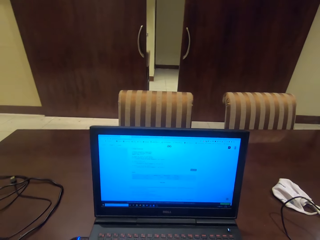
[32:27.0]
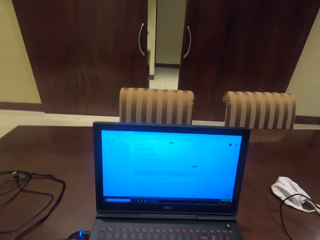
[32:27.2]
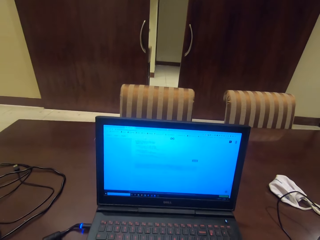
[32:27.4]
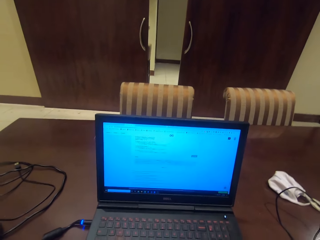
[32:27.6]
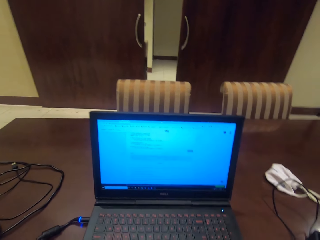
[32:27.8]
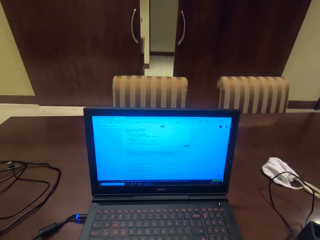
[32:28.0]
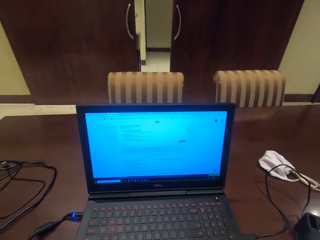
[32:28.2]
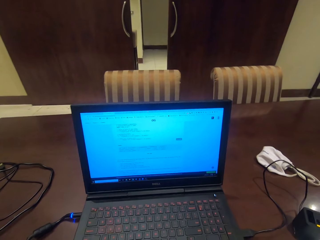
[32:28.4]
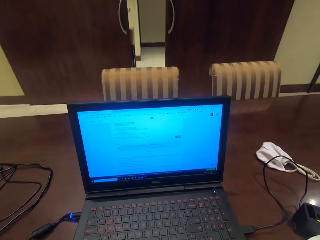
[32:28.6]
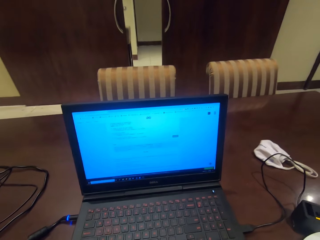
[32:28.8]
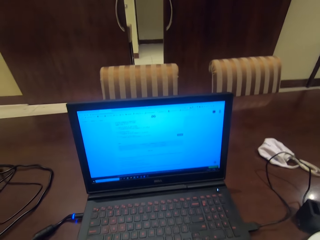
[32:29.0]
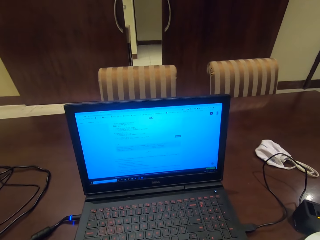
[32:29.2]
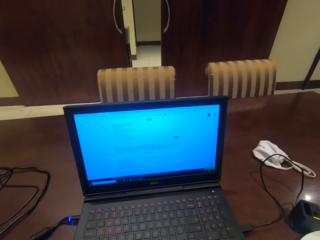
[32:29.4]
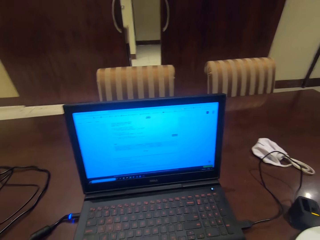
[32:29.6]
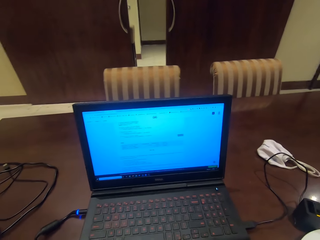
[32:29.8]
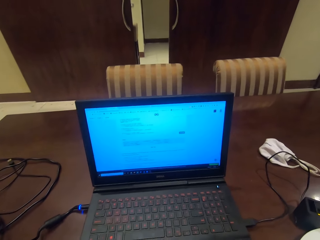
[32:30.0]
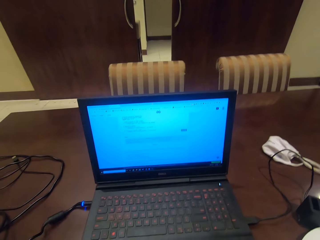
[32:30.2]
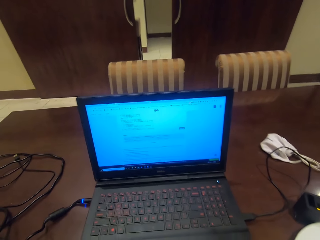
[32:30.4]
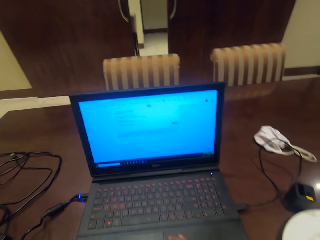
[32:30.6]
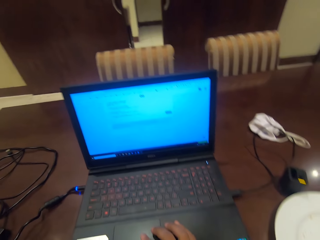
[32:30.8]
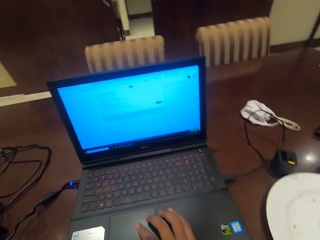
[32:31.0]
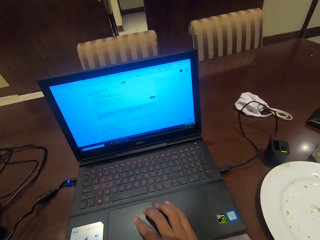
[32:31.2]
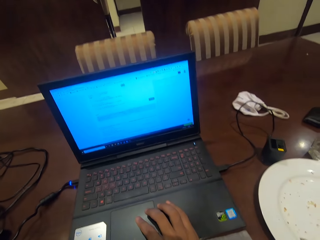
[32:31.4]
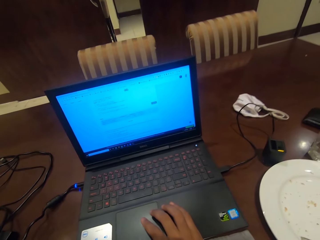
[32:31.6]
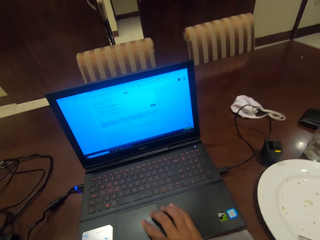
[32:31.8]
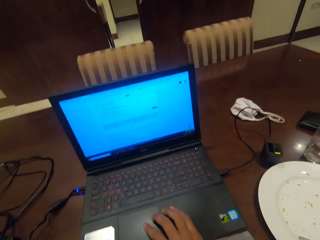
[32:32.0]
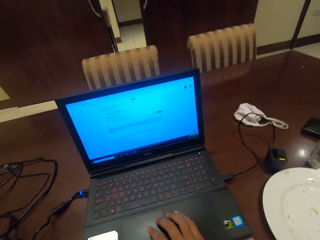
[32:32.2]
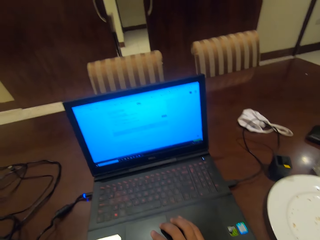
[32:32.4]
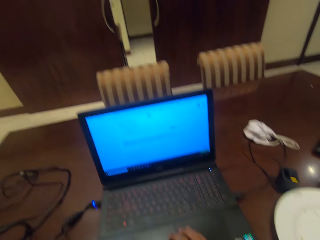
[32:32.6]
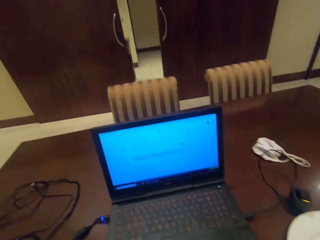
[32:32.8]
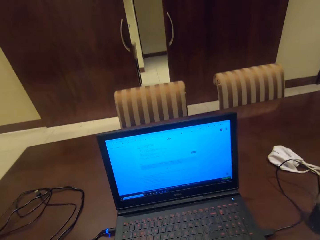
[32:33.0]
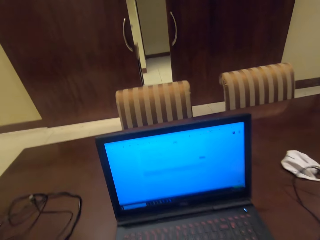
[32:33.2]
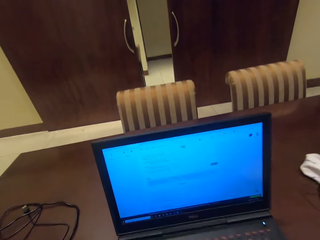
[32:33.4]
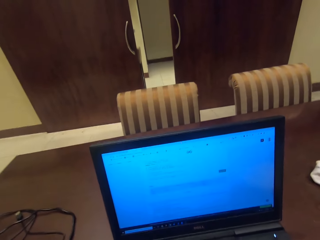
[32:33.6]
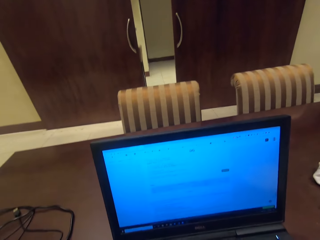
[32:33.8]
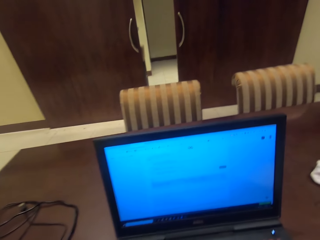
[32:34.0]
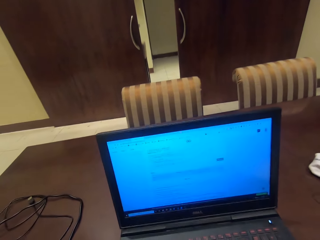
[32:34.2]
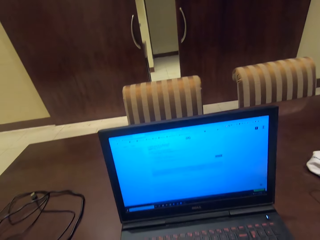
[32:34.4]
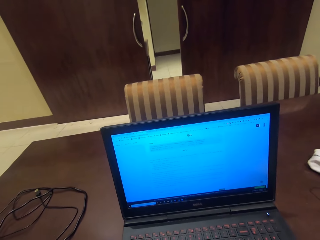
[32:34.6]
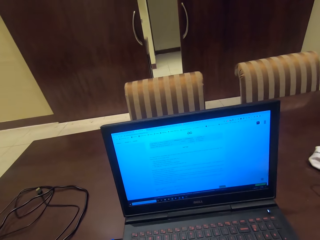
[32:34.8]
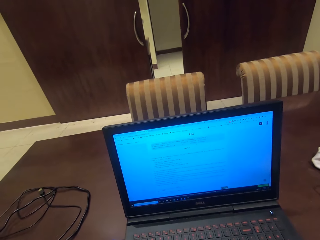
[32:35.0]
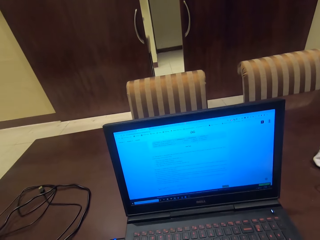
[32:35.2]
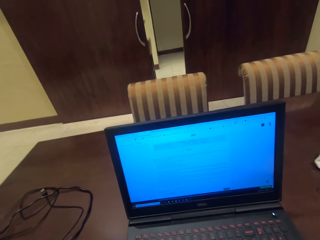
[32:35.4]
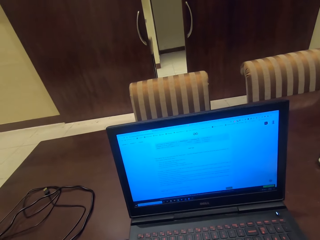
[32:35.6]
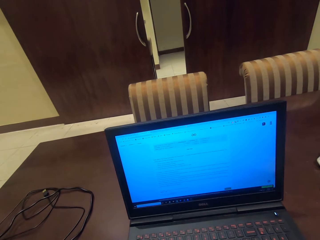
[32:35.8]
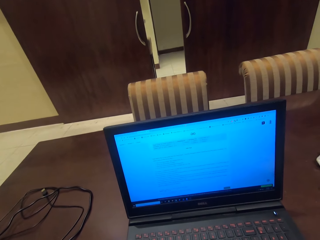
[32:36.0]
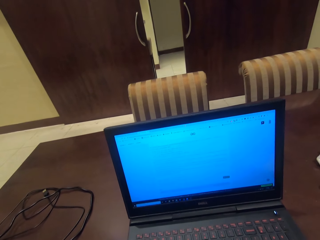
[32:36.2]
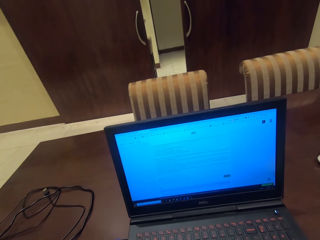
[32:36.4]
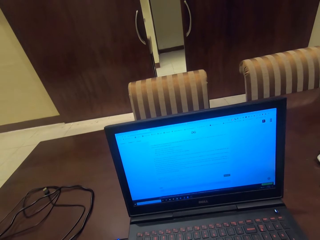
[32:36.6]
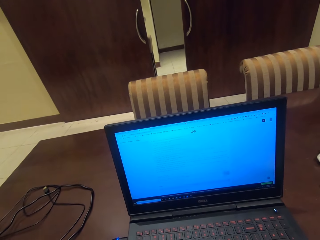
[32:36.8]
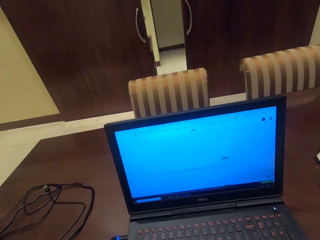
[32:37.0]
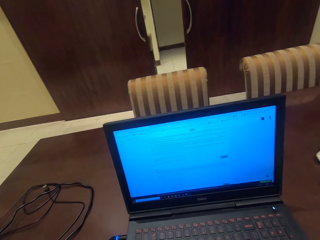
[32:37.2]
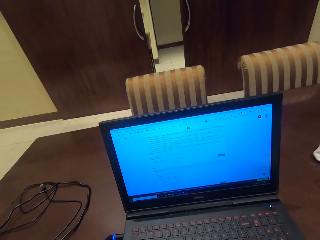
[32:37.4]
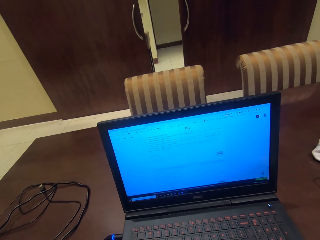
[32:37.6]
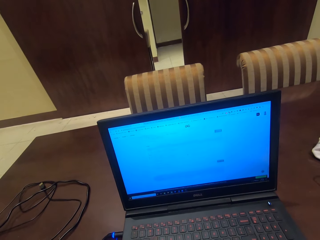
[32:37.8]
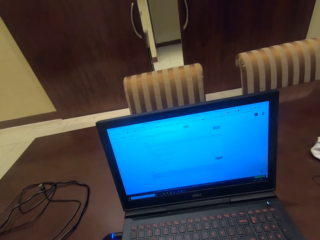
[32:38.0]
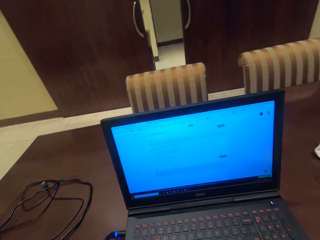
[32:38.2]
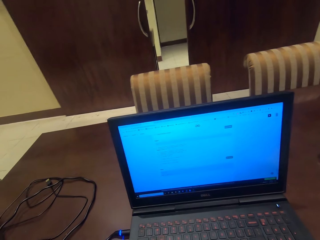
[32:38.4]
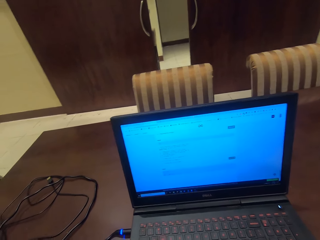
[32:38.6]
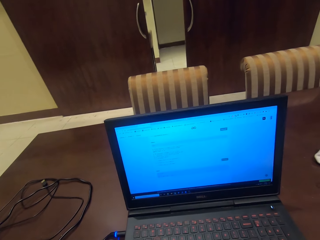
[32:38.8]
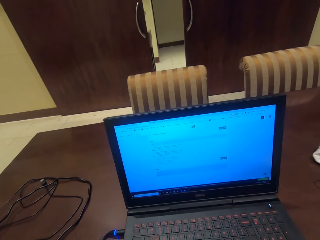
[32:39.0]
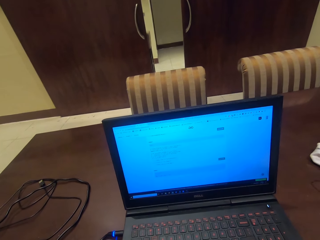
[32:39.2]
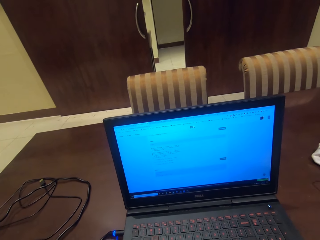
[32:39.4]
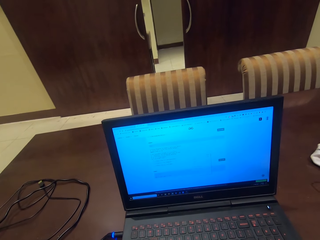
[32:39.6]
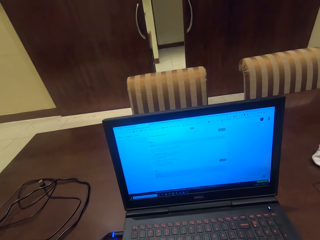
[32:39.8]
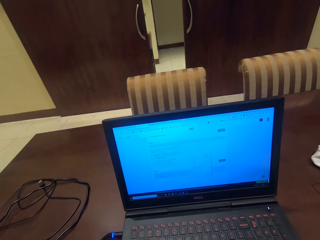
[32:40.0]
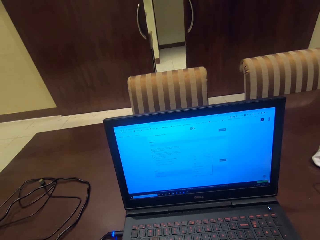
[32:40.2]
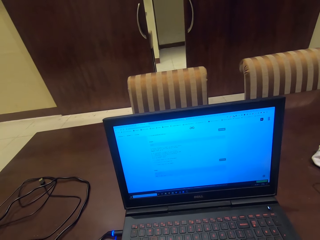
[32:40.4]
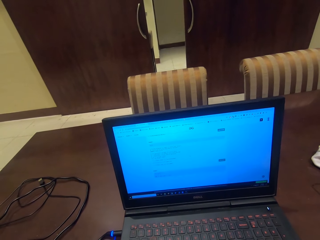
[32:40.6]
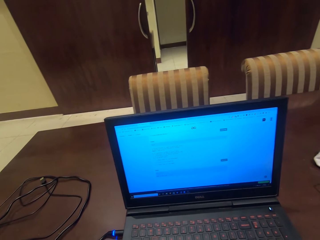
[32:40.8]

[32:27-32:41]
The camera wearer rests a hand on the laptop mouse pad. They scroll the laptop mouse. They look at the laptop screen closer. They scroll the laptop mouse.

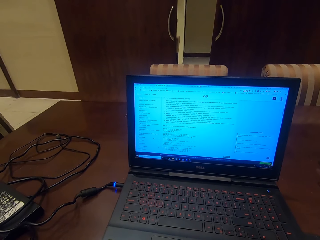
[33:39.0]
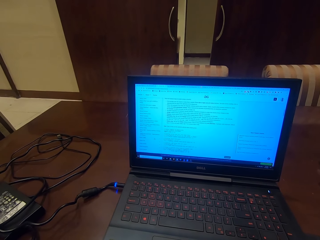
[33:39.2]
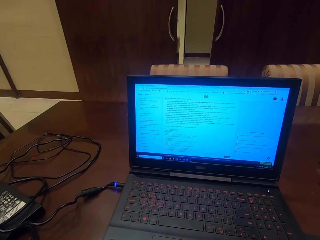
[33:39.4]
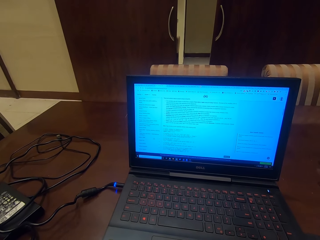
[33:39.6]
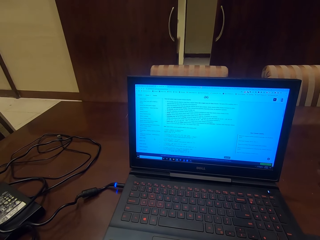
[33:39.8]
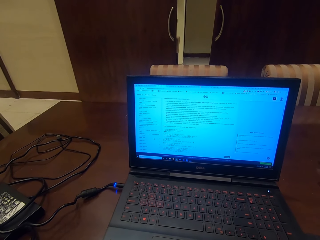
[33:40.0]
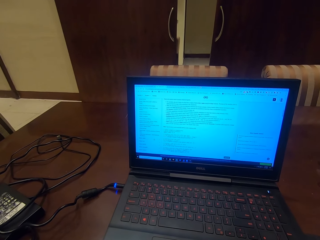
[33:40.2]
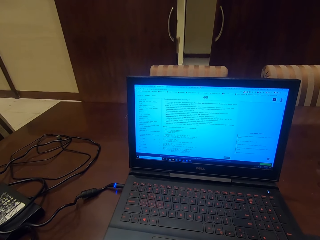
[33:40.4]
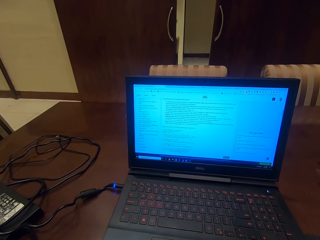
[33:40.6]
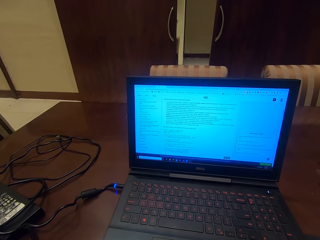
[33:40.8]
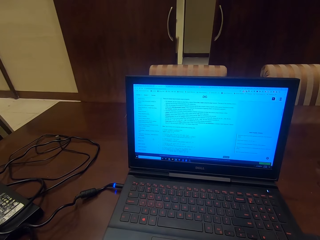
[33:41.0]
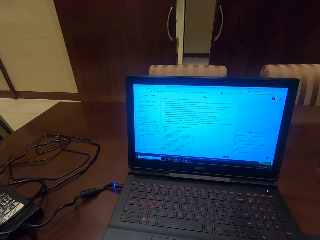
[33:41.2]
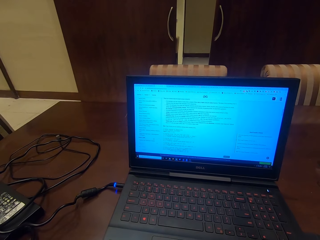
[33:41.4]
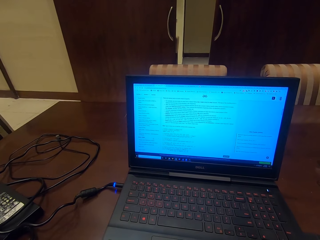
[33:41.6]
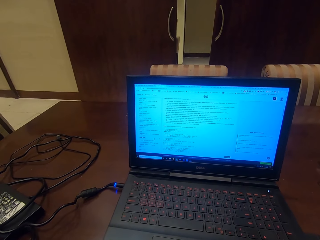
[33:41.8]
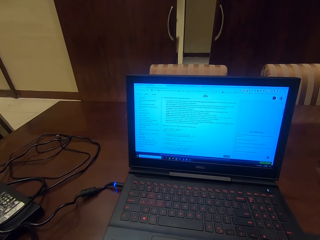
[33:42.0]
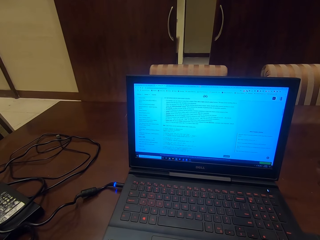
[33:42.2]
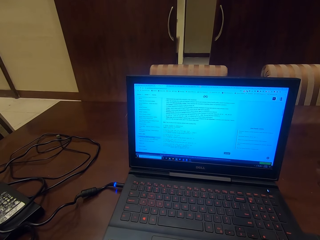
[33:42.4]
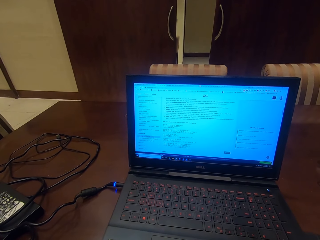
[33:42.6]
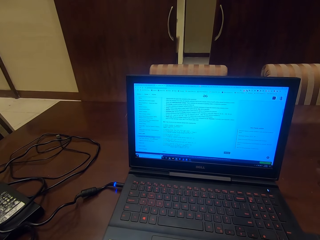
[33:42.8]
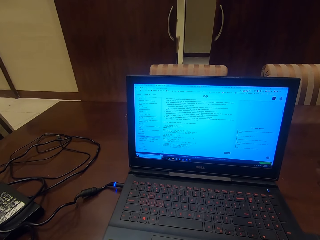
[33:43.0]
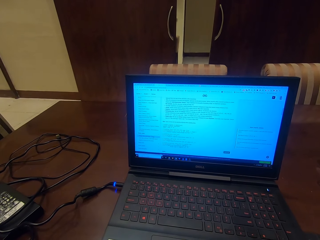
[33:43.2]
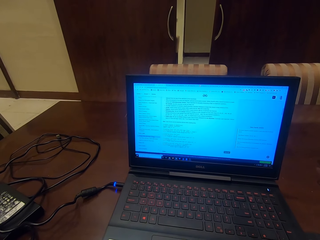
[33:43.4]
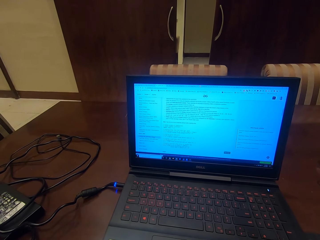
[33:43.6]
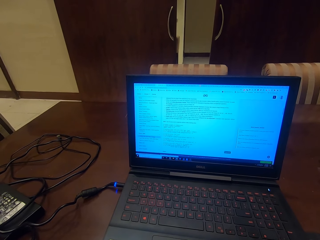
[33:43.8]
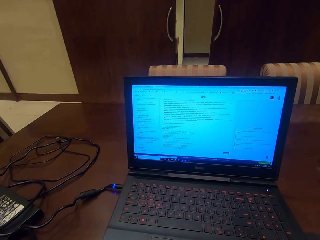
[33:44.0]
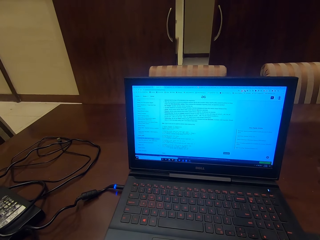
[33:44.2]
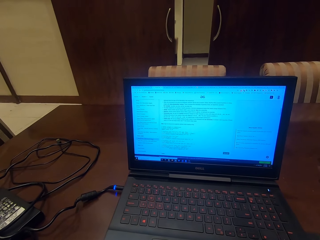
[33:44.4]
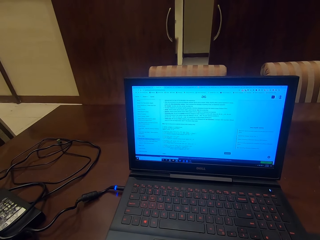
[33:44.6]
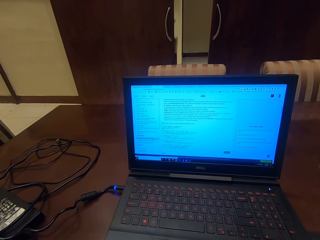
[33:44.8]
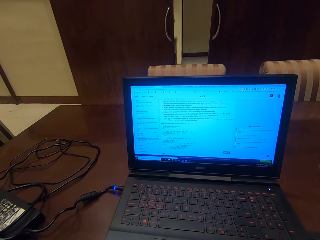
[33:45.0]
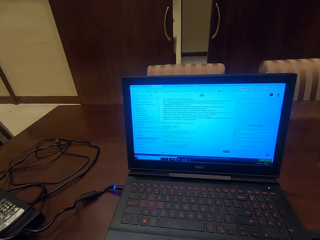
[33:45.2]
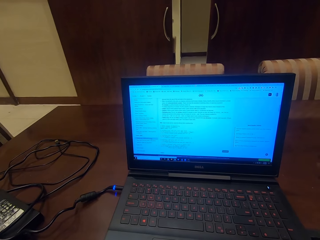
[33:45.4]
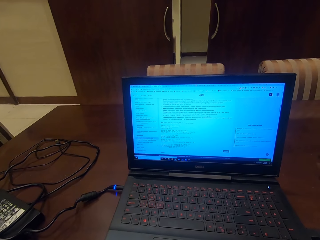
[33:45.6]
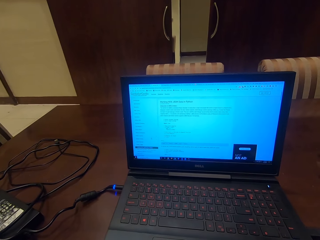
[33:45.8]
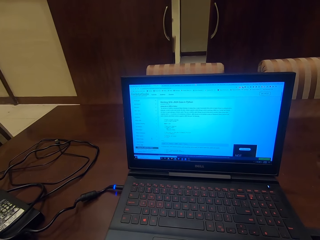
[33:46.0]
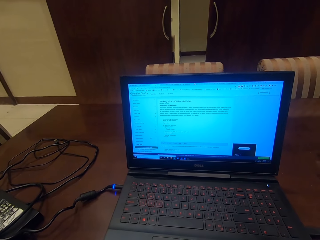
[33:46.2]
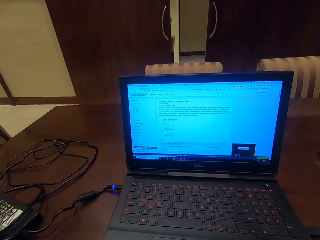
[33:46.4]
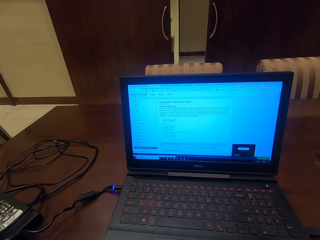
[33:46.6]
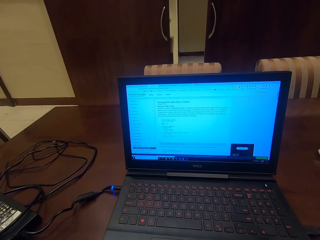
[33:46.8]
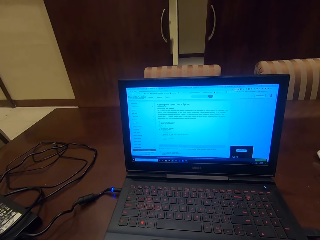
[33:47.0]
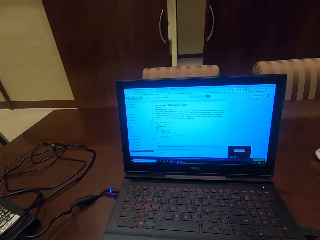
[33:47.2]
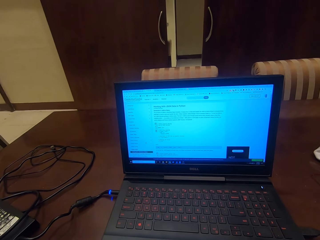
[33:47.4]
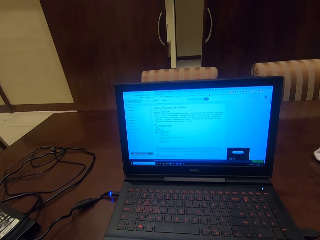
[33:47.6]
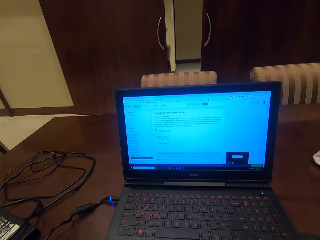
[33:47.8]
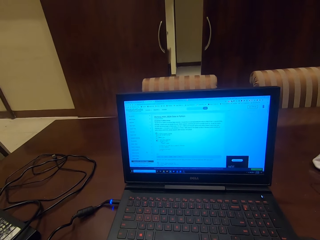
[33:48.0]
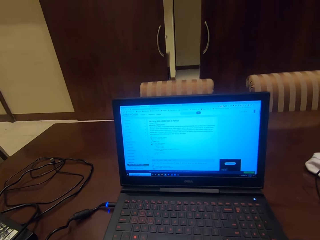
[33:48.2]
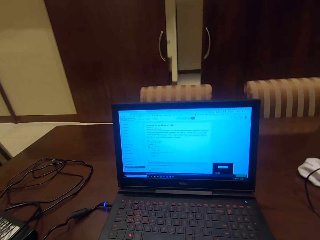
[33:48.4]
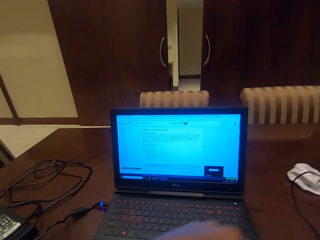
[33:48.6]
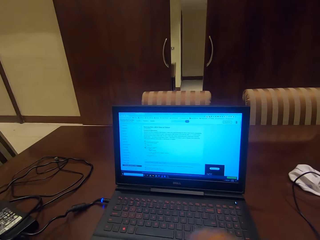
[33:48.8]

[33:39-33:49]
The camera wearer reads something on the laptop. They scroll the laptop mouse.
